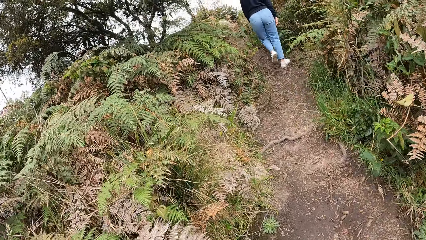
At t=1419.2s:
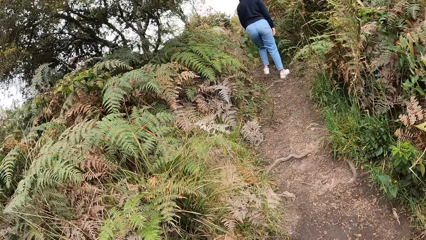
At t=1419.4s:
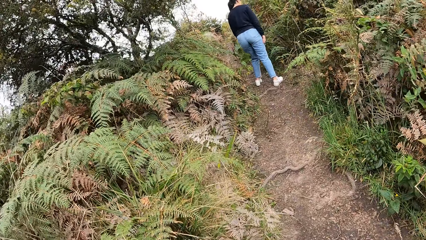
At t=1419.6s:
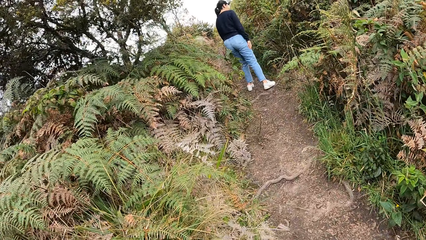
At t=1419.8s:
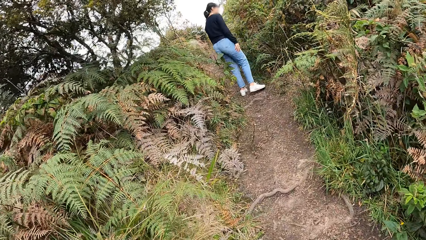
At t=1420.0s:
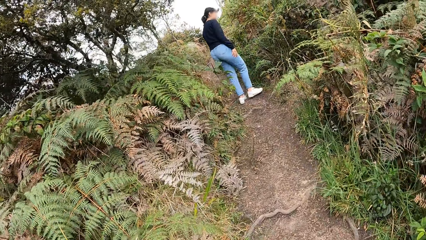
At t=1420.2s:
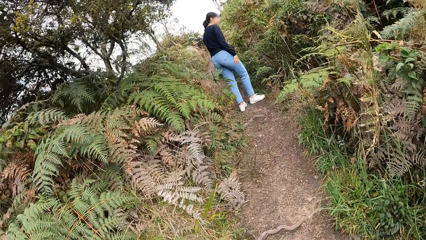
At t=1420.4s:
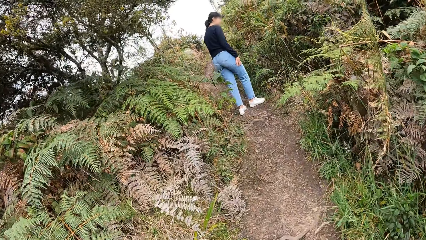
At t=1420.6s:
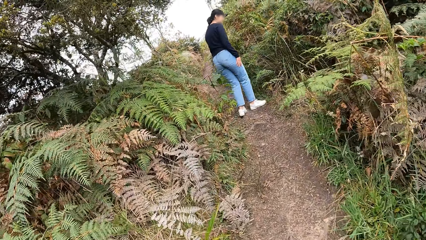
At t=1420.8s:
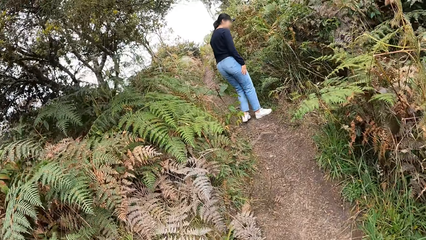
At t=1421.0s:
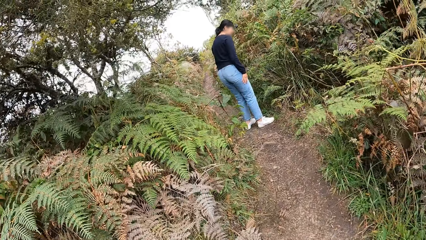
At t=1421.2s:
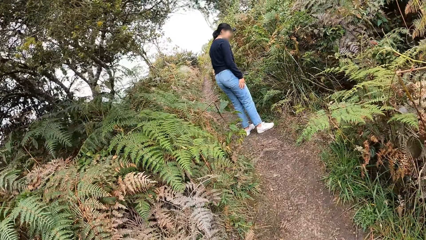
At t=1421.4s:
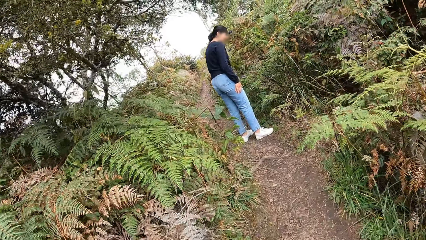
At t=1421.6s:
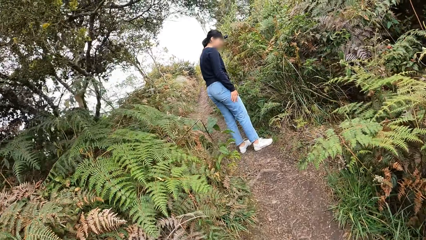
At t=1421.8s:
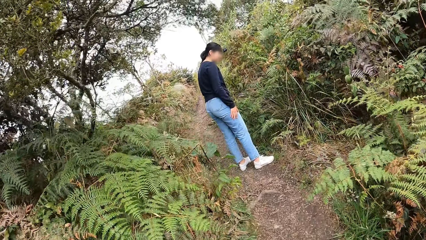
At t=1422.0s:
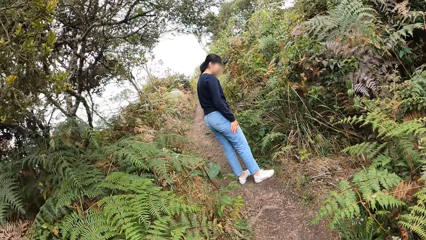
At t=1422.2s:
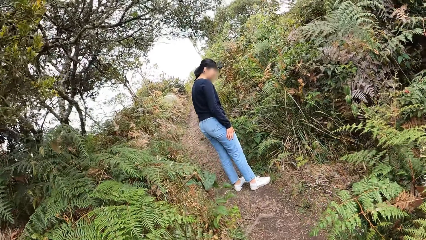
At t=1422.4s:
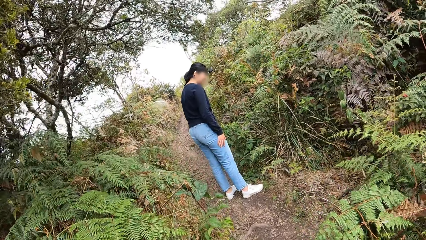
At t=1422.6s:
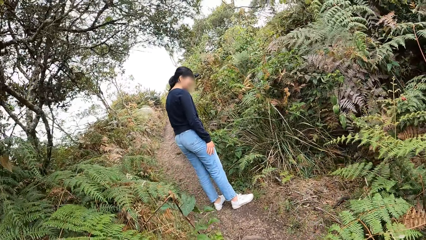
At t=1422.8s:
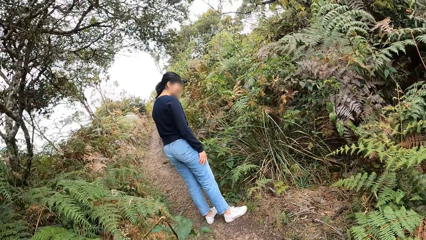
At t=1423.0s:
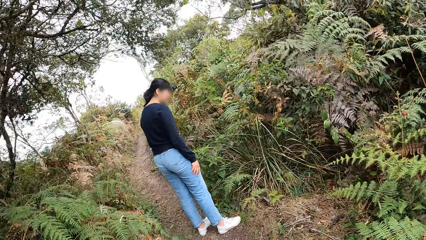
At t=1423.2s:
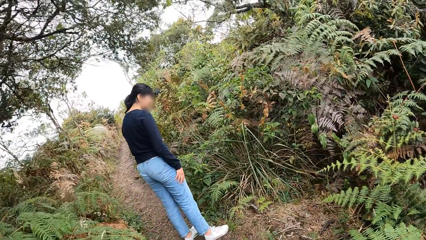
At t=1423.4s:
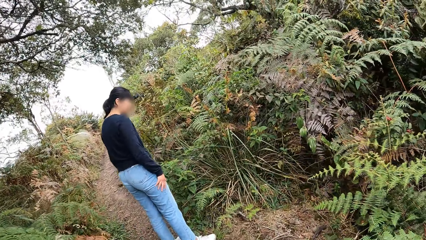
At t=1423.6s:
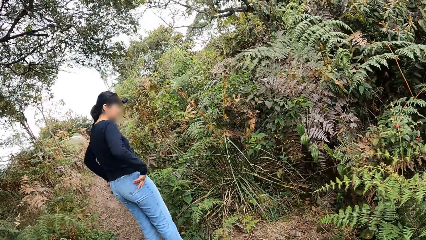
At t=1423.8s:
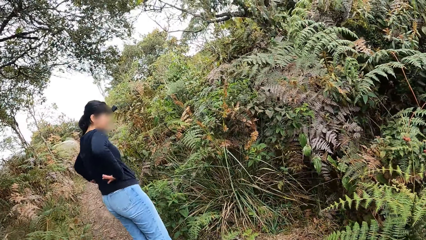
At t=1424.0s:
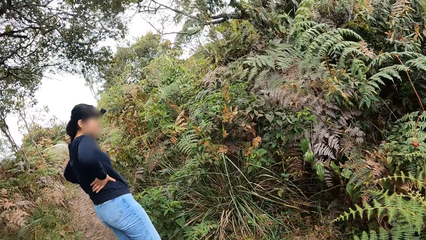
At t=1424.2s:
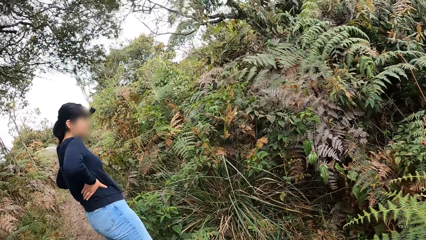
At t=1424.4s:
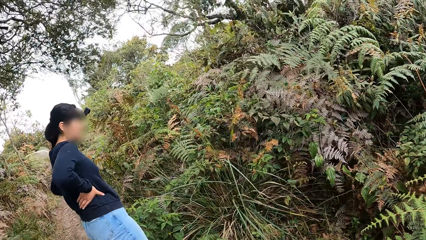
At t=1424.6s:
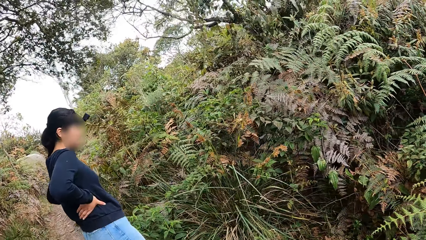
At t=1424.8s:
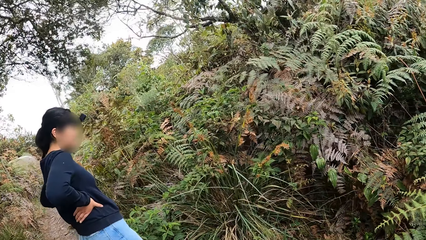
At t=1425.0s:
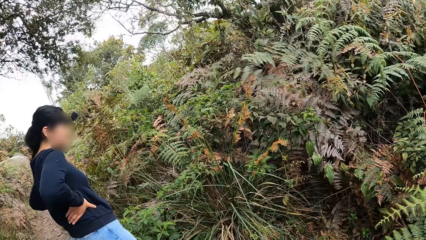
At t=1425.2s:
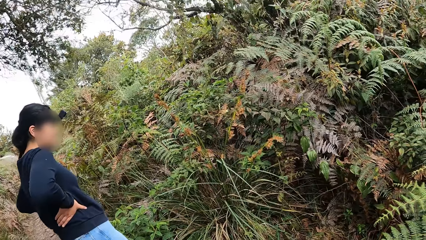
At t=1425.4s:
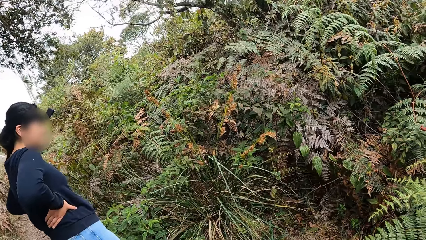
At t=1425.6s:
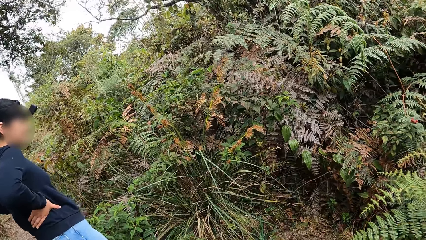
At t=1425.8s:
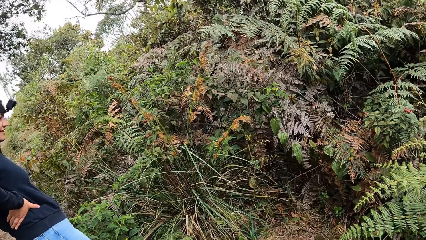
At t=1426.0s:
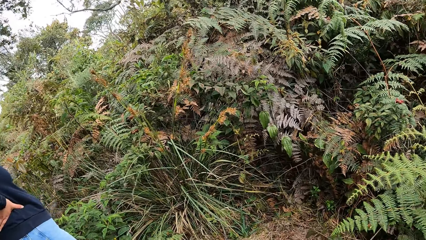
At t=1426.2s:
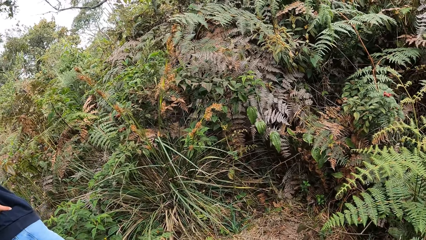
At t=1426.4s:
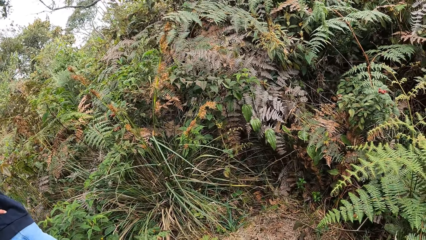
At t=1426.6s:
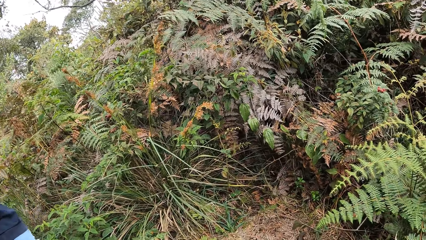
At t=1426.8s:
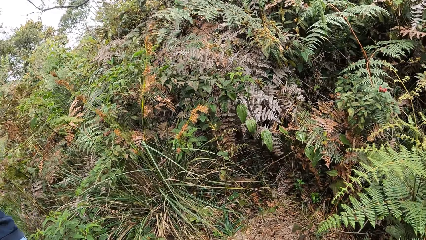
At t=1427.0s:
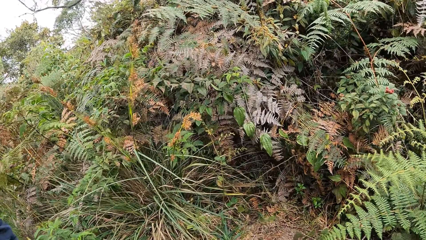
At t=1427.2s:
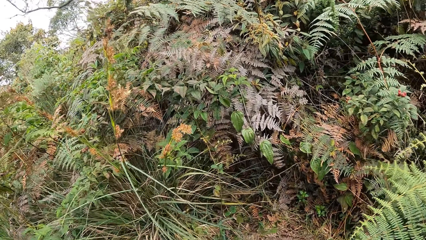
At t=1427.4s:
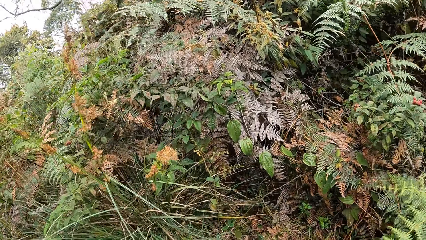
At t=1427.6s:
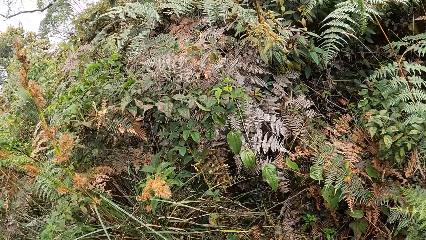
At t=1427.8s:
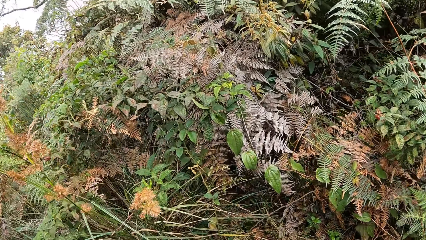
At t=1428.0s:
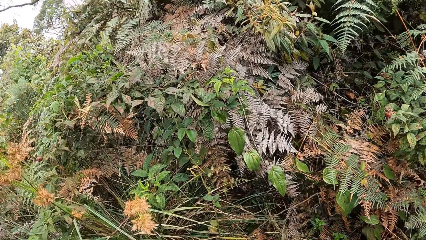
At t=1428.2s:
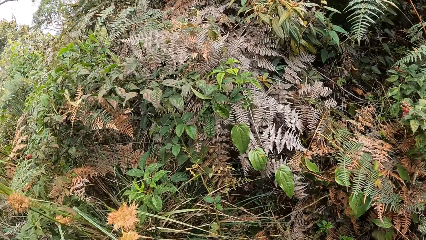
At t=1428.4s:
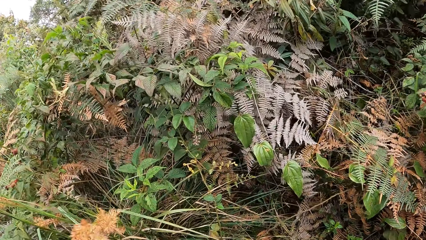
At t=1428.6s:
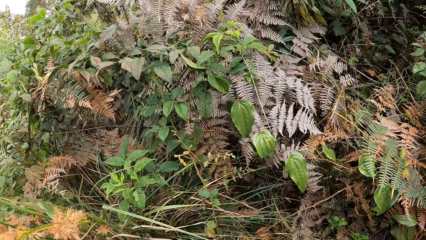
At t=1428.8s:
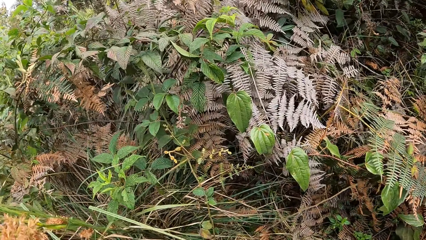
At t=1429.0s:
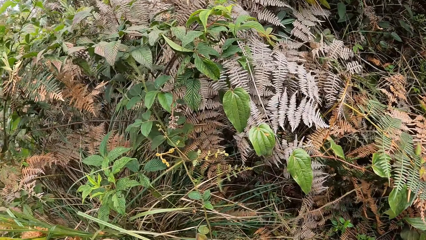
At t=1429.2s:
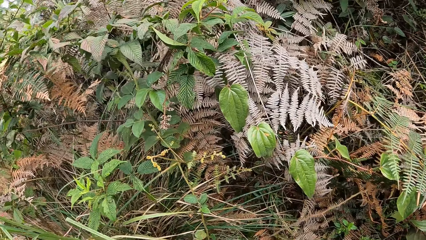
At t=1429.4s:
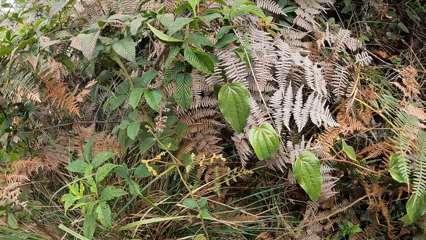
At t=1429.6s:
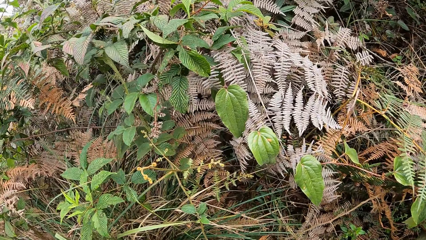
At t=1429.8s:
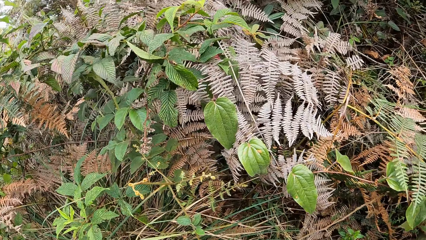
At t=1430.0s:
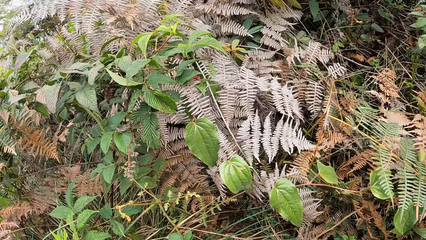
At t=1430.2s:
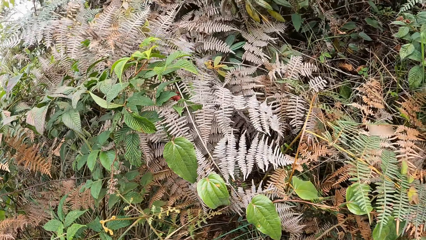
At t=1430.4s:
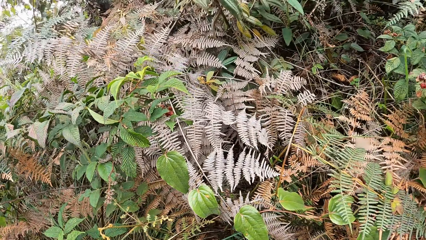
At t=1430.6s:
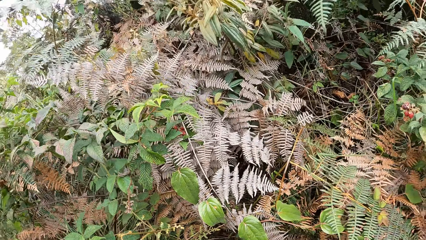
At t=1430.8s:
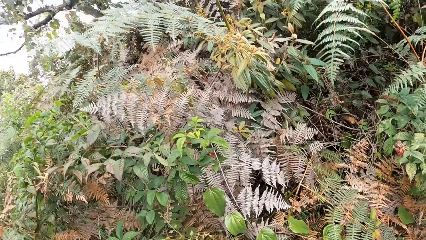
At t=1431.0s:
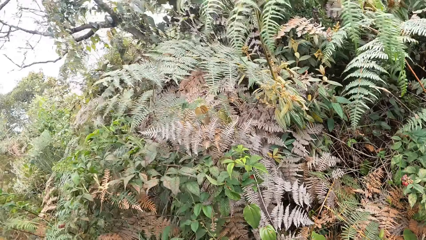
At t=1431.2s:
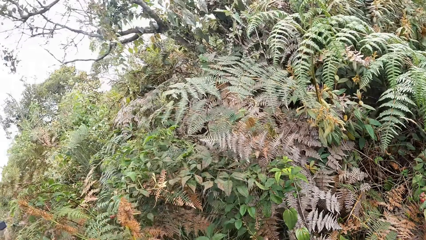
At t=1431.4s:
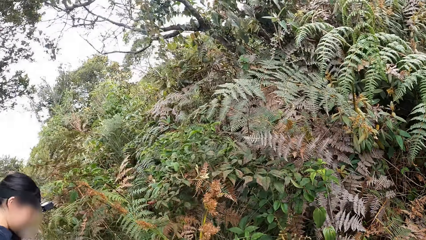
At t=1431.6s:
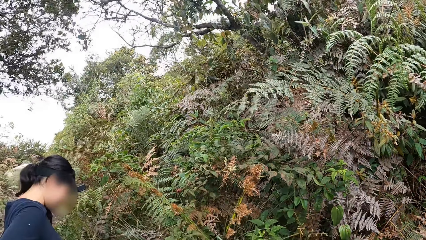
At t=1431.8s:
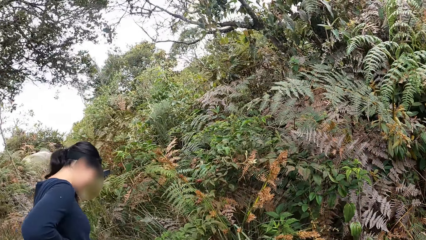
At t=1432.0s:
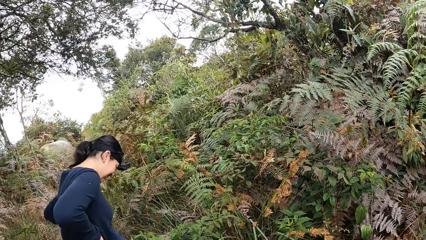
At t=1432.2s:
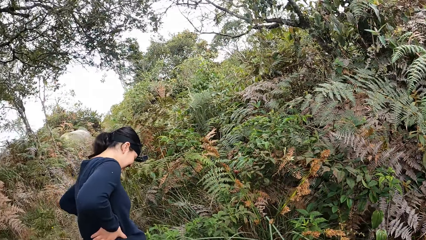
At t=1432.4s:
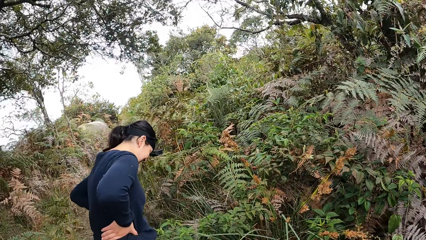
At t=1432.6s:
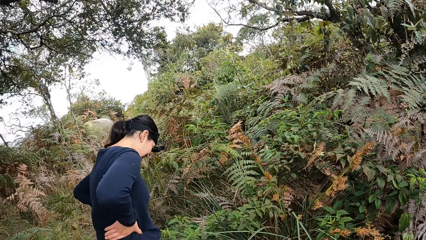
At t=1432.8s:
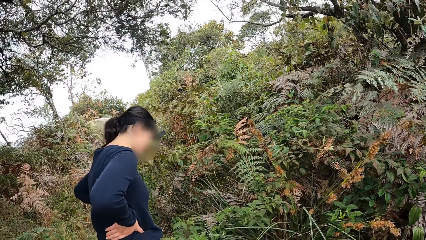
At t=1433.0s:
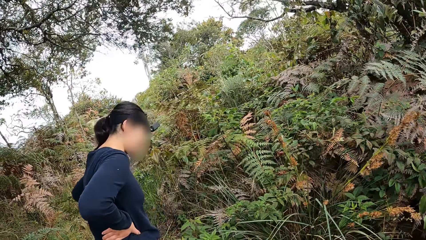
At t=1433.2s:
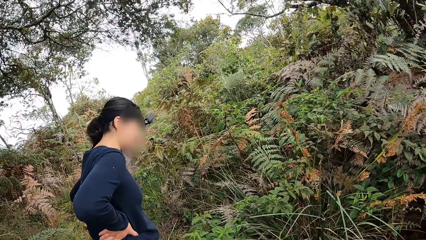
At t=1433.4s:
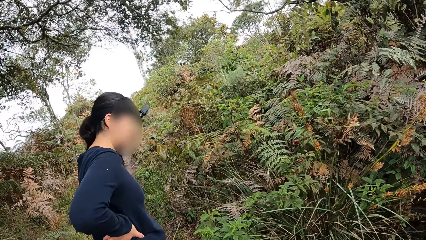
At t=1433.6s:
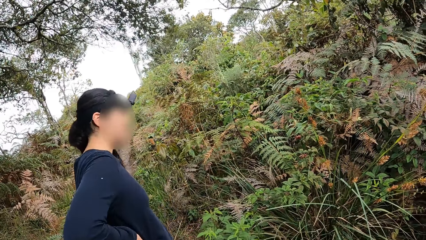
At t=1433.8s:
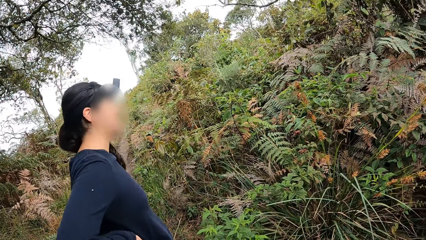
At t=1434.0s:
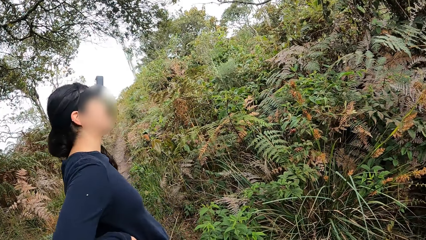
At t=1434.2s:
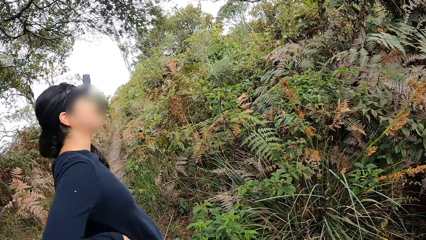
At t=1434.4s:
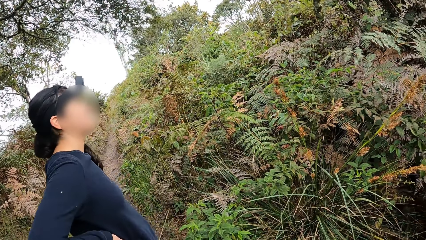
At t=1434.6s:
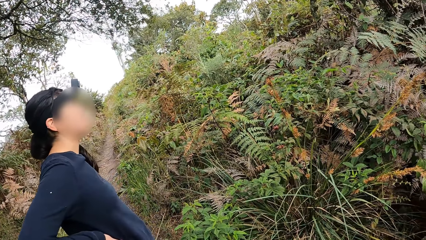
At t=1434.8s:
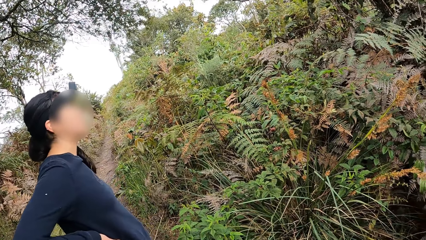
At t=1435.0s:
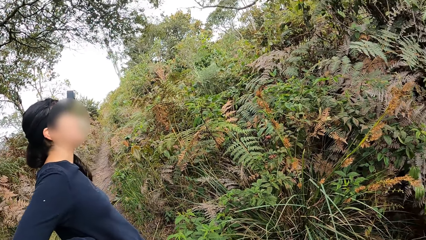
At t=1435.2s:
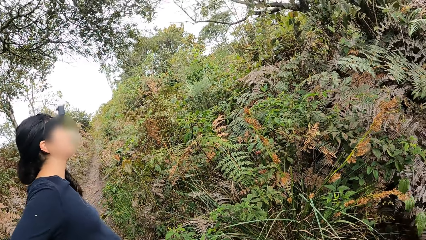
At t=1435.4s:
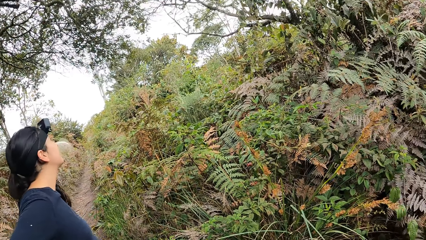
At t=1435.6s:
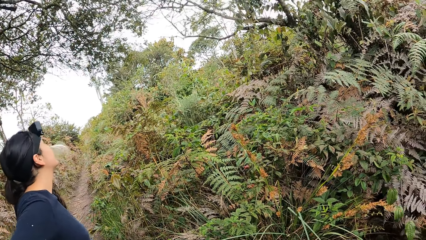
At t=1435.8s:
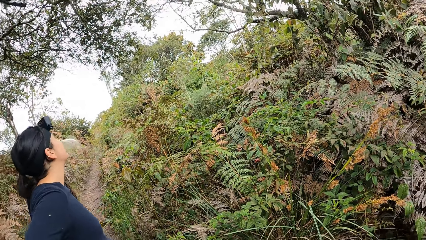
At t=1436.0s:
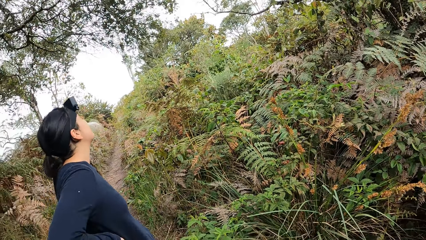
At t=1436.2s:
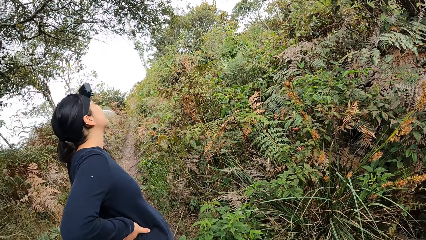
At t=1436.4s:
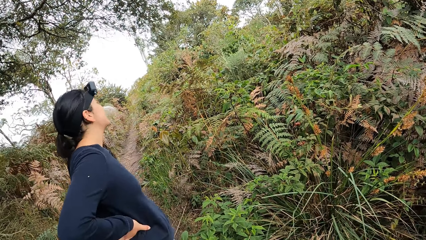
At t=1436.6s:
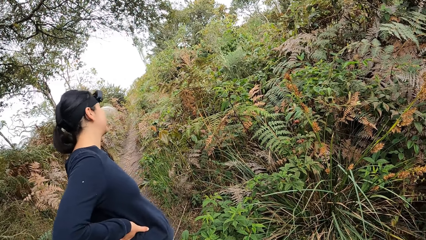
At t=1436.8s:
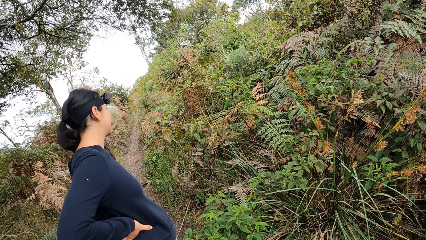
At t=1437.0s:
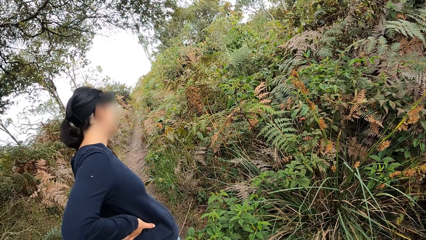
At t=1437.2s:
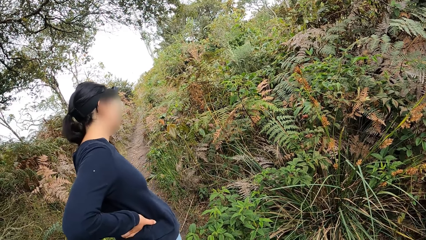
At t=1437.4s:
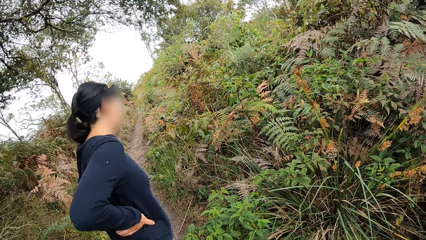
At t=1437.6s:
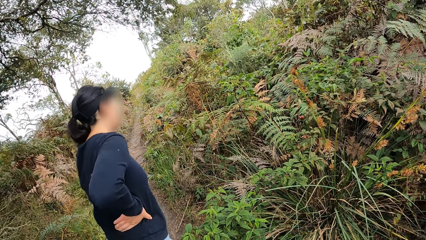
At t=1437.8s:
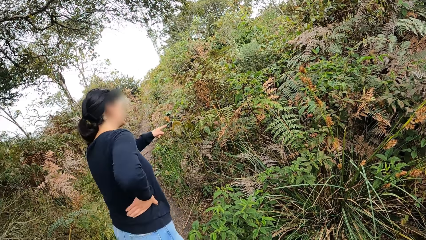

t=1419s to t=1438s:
A person looks at the vegetation. The person holds her waist. The person laughs. The person looks up the tree.
